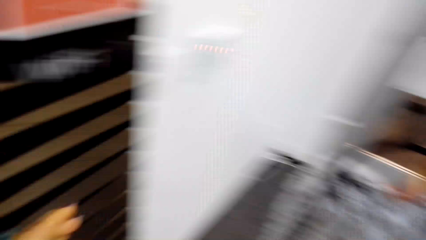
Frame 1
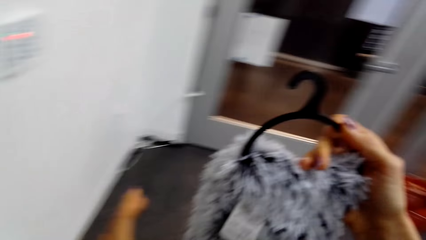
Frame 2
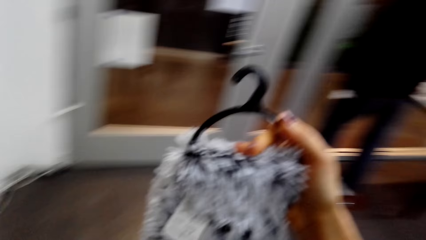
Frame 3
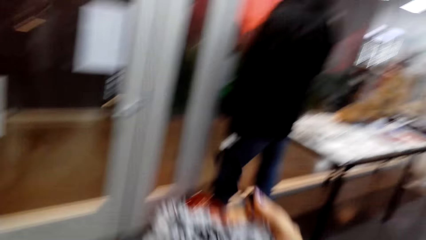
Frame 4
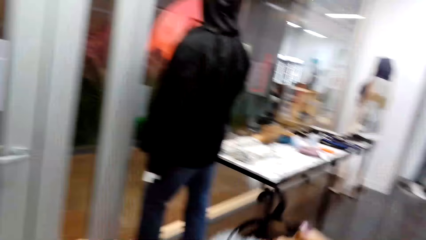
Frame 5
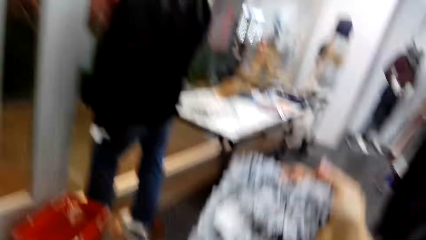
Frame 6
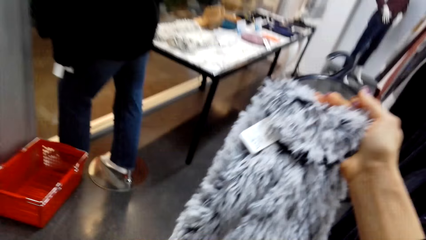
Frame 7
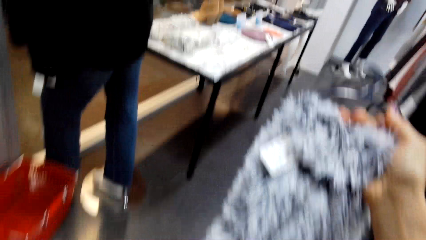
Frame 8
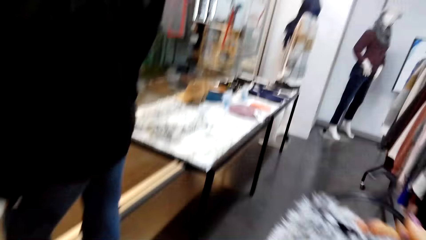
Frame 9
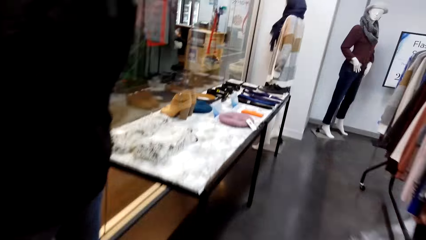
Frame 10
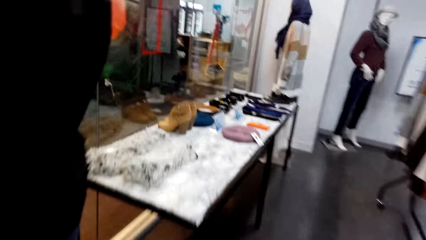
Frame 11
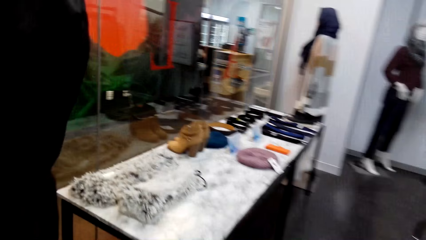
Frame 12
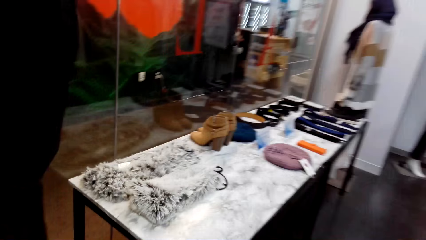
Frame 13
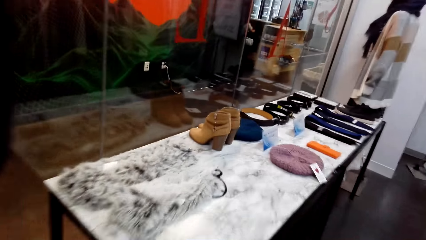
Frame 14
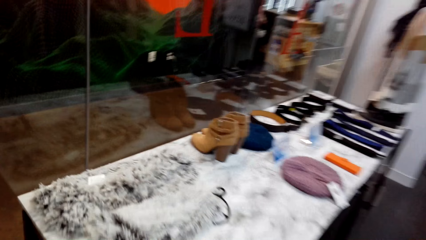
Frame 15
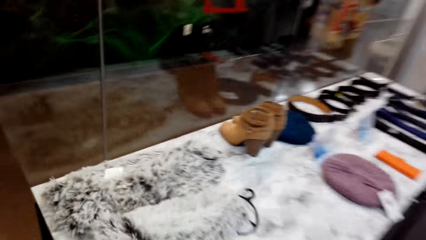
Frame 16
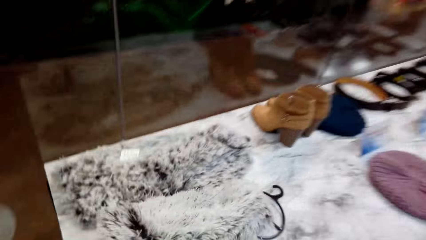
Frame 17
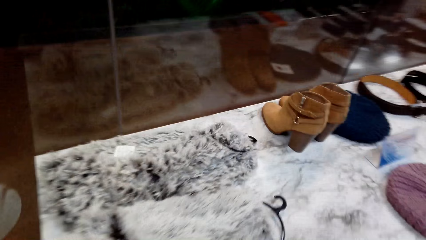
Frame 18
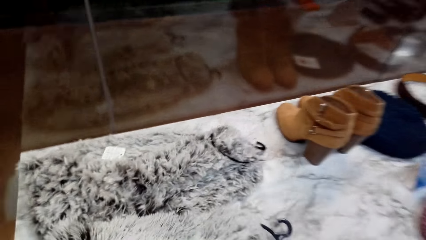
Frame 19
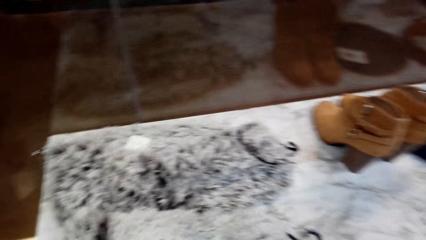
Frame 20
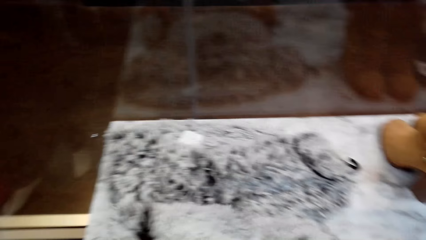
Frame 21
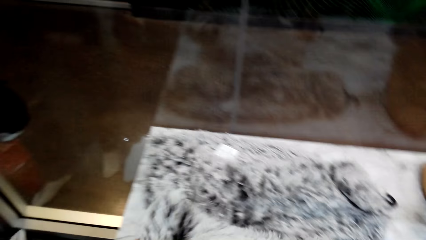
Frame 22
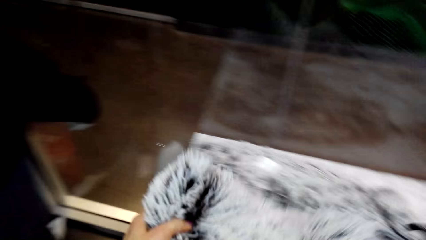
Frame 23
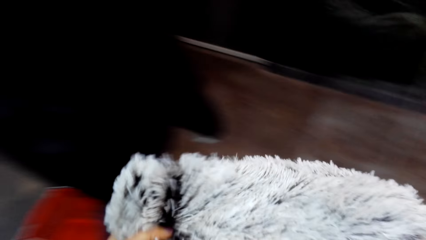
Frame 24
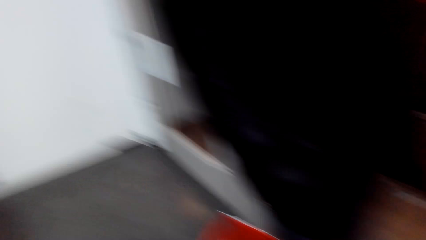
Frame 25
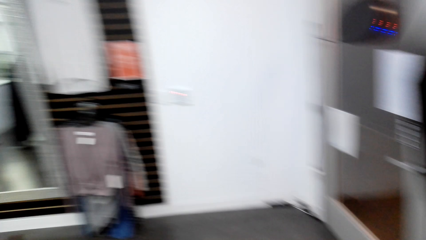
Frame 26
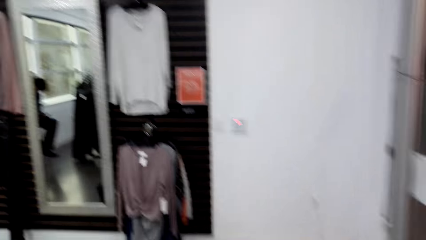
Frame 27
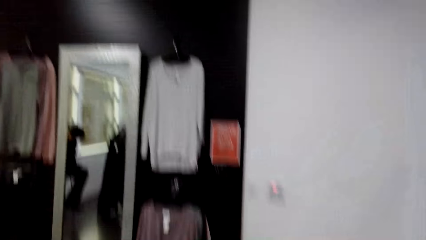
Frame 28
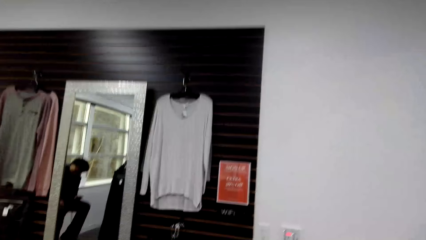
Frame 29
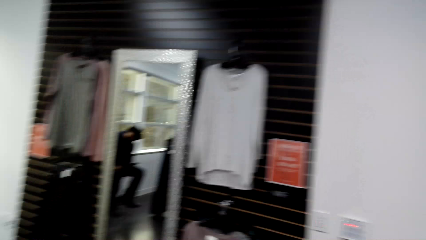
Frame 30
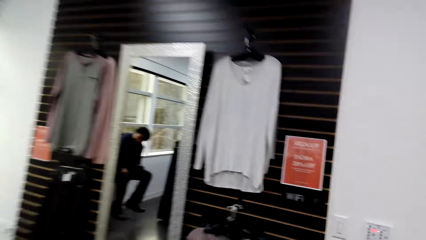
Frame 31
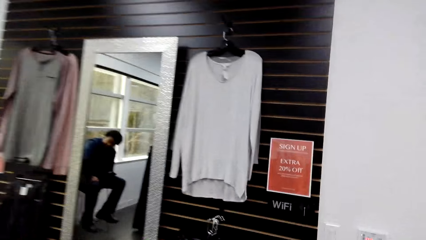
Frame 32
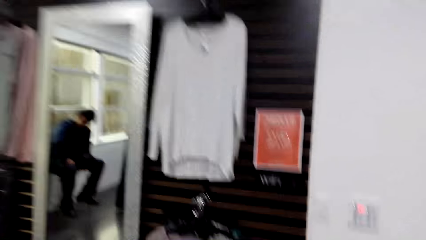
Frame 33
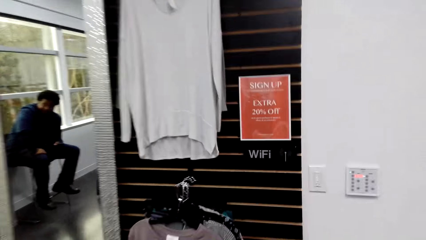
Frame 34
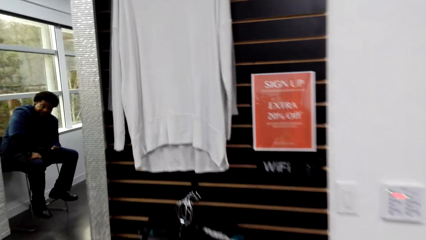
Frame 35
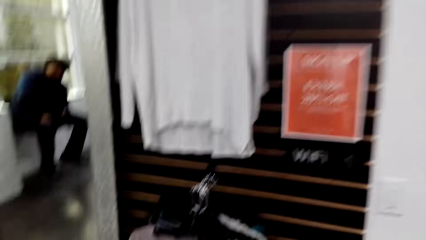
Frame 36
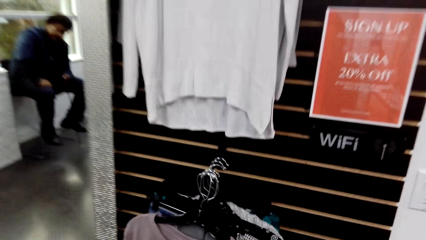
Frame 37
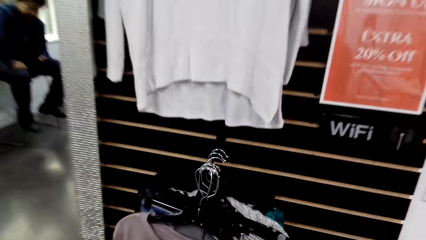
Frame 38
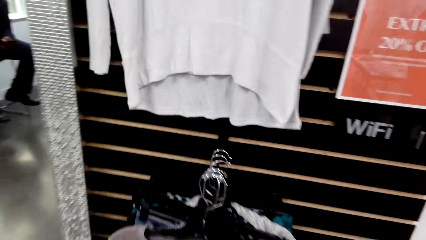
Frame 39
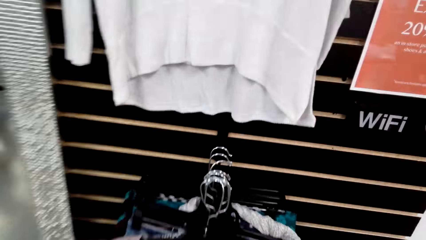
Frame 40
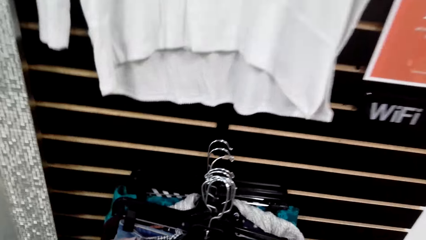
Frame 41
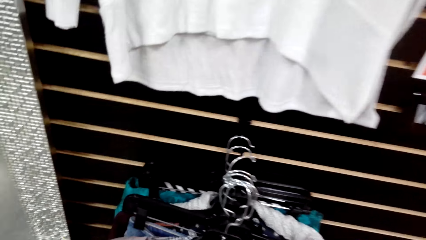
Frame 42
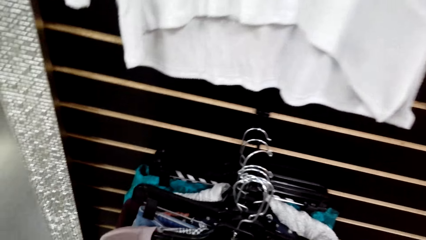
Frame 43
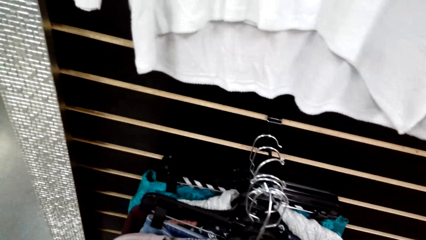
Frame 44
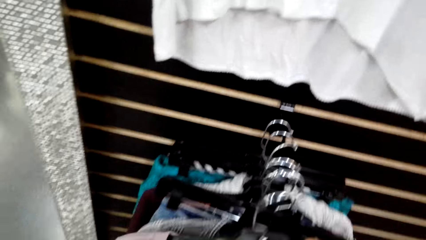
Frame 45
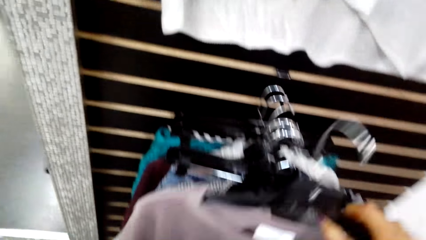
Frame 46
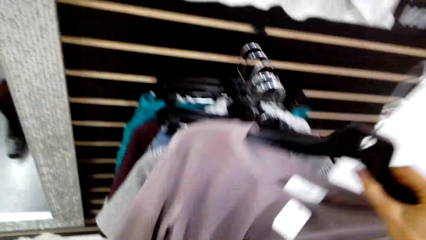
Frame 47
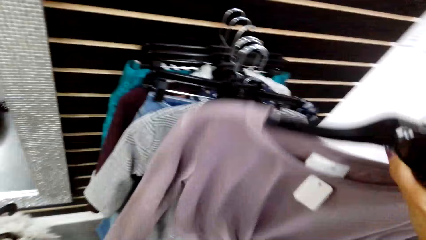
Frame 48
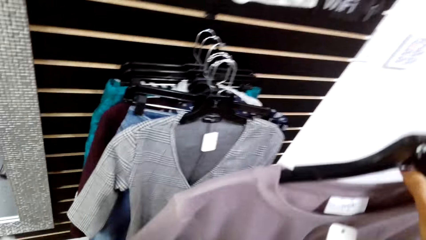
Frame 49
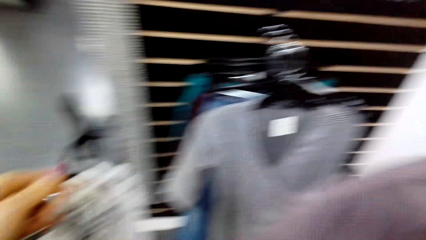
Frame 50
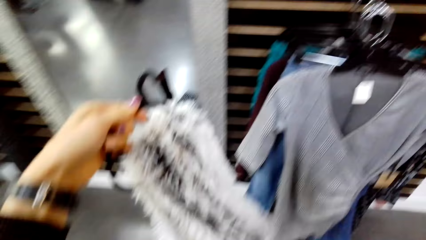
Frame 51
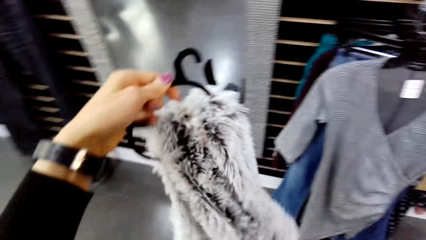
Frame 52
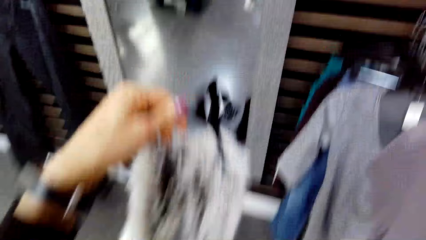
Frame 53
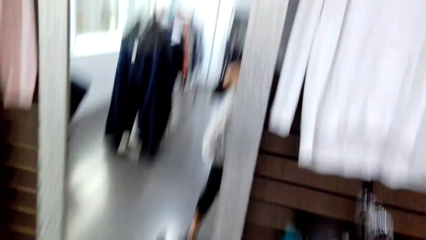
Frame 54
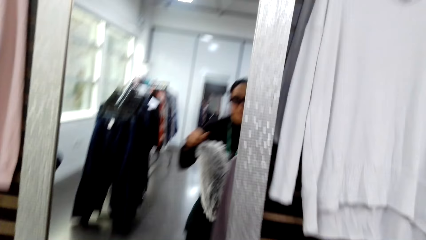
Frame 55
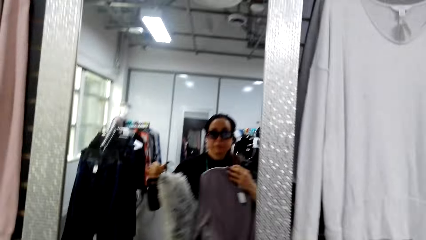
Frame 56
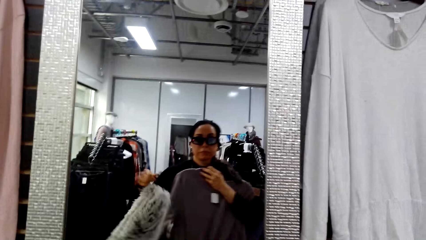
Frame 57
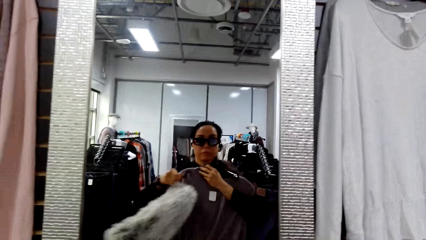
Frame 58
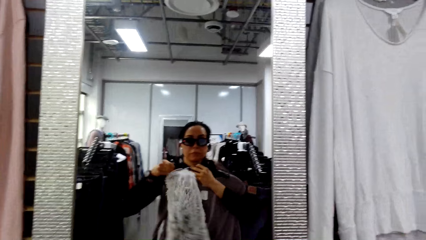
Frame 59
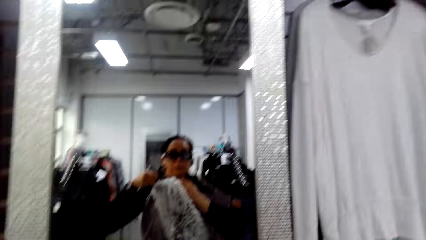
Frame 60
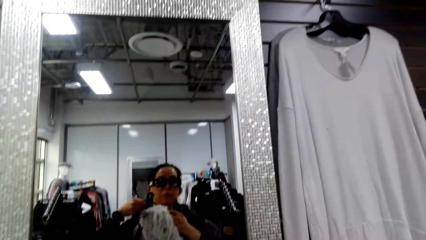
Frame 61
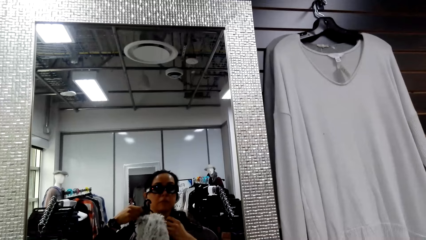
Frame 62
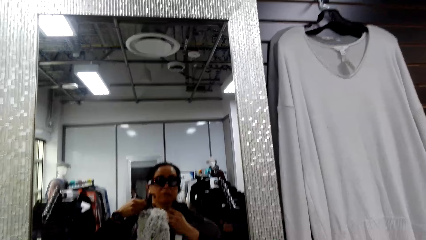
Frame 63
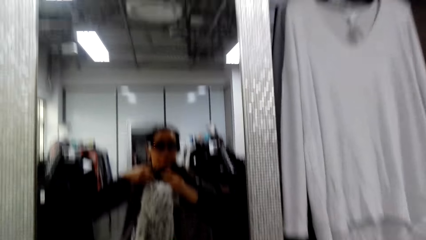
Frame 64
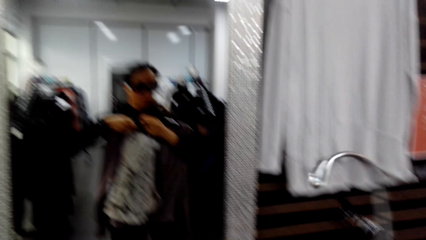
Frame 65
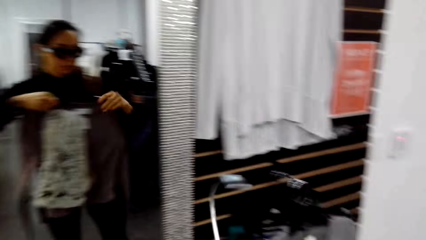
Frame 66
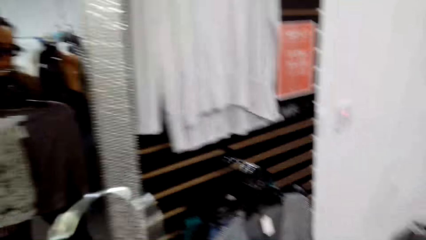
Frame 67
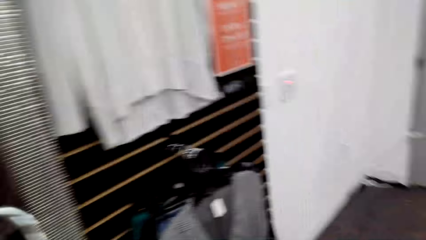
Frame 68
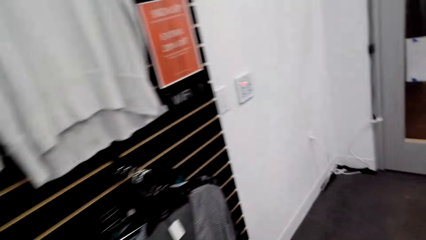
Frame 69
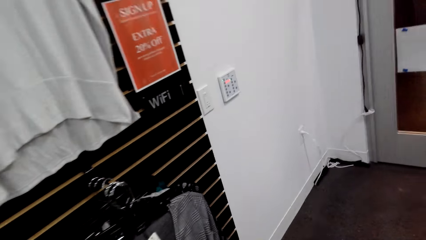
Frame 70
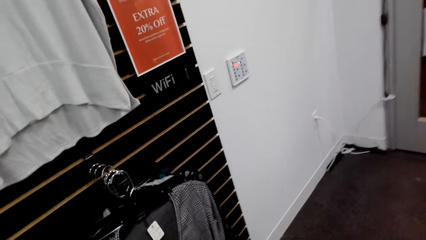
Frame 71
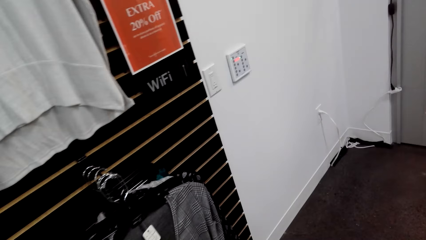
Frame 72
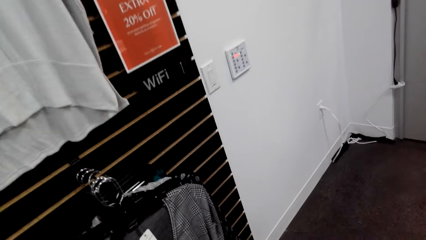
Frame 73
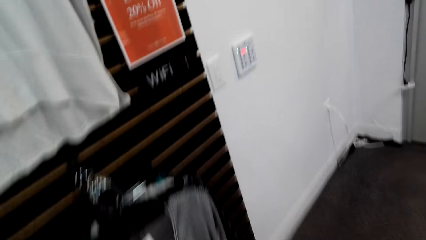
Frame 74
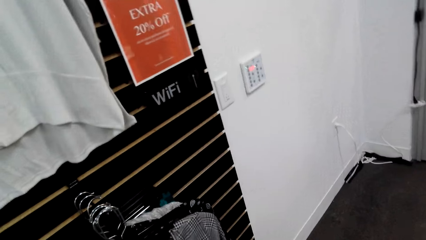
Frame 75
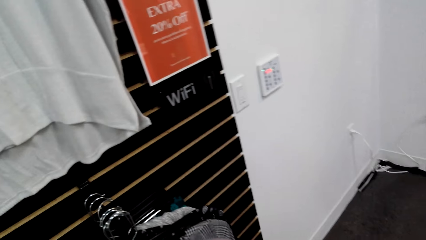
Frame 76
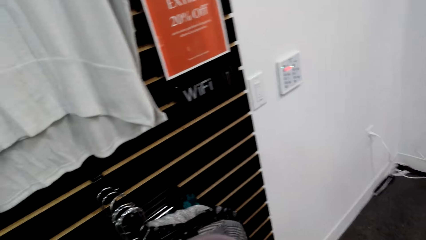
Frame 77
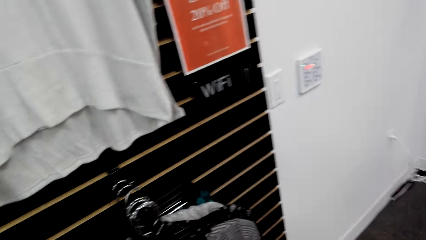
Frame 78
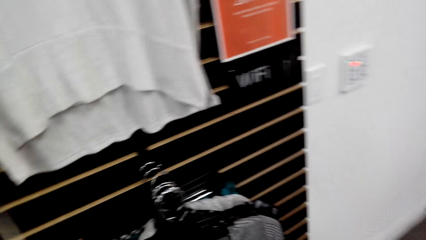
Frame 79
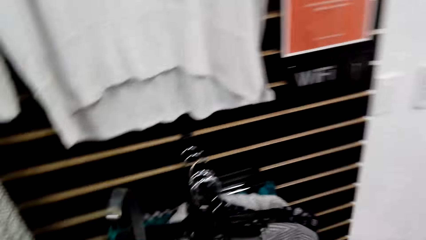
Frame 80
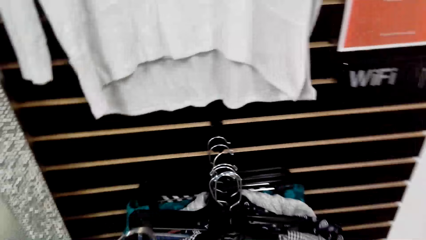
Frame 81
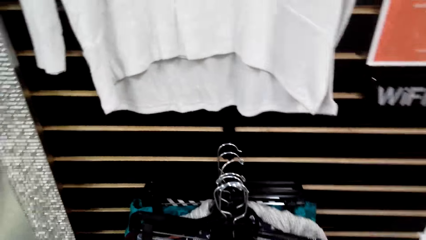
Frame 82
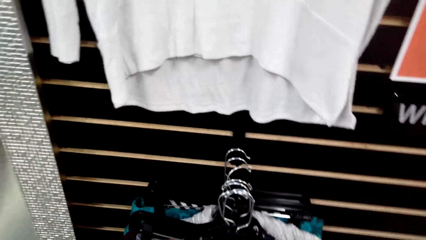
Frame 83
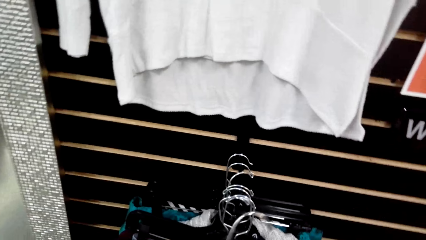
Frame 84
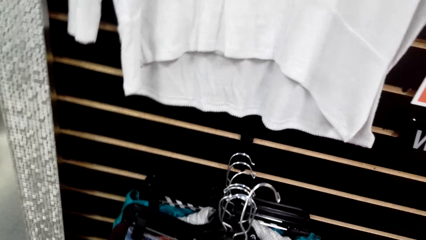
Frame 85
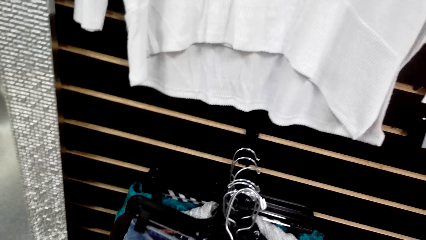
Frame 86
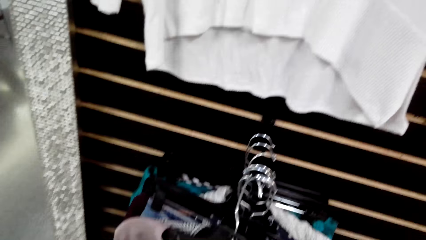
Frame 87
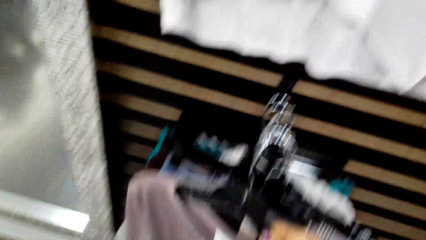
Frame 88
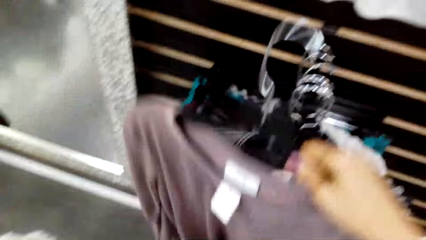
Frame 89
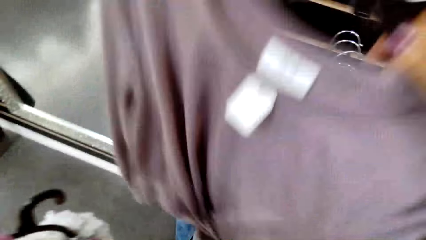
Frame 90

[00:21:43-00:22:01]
The camera wearer walks in the supermarket. They pick a cloth from the display table. A cashier sits in the supermarket. The camera wearer walks in the supermarket. They pick the cloth from the display rack. They try on the cloth before the mirror. They walk in the supermarket. They pick the cloth from the display rack.
